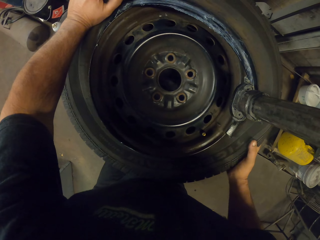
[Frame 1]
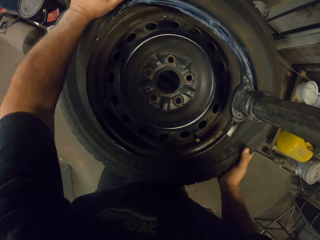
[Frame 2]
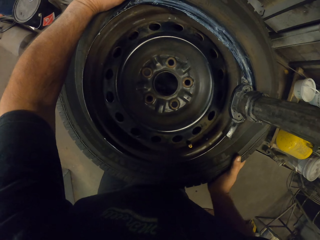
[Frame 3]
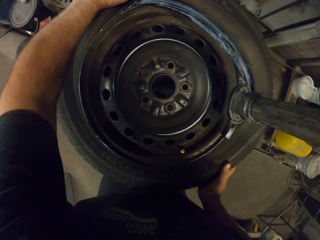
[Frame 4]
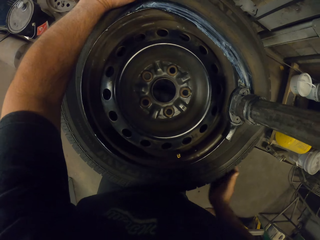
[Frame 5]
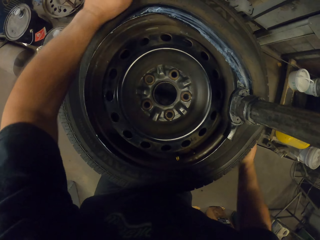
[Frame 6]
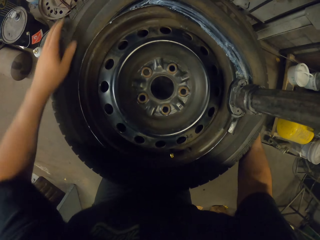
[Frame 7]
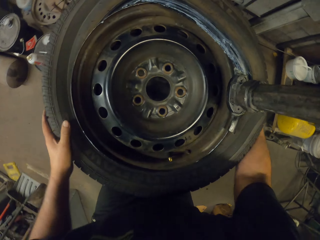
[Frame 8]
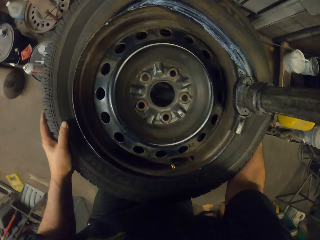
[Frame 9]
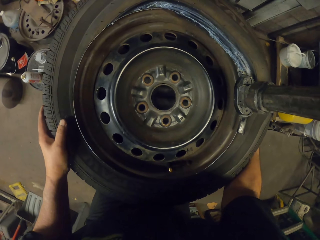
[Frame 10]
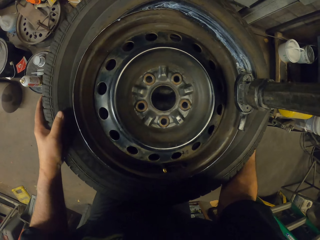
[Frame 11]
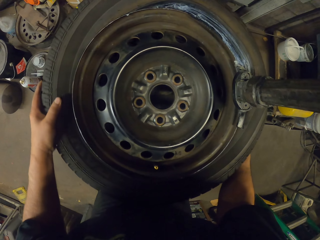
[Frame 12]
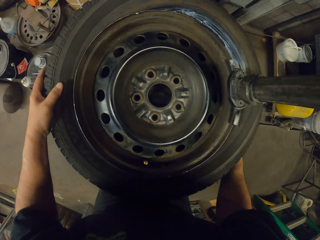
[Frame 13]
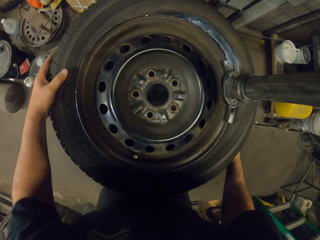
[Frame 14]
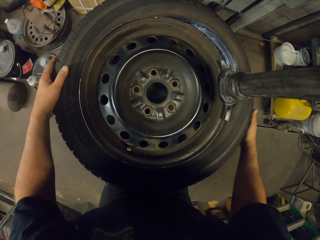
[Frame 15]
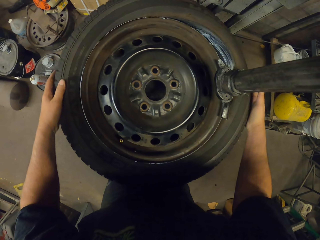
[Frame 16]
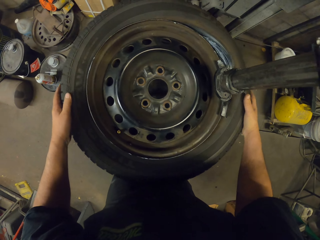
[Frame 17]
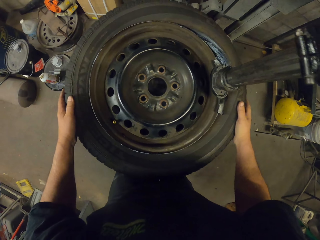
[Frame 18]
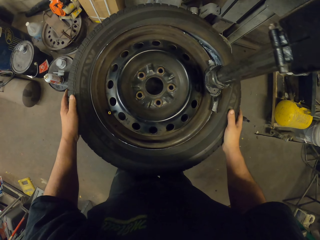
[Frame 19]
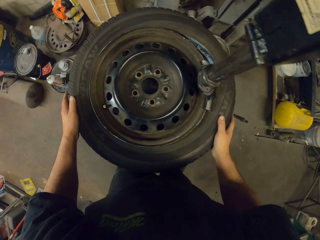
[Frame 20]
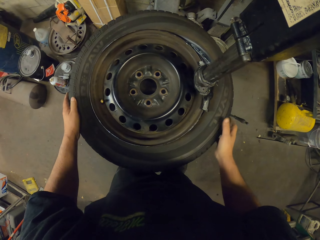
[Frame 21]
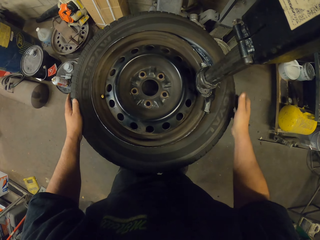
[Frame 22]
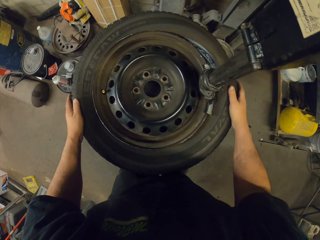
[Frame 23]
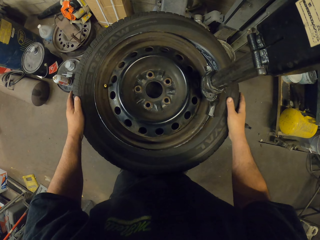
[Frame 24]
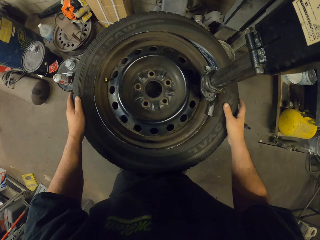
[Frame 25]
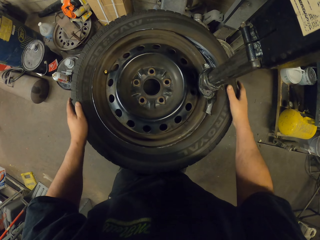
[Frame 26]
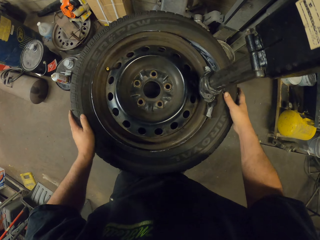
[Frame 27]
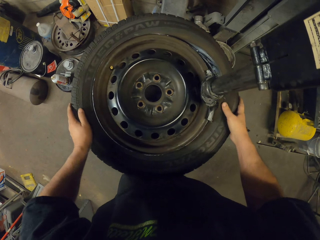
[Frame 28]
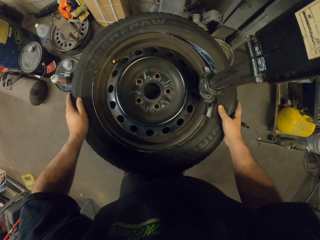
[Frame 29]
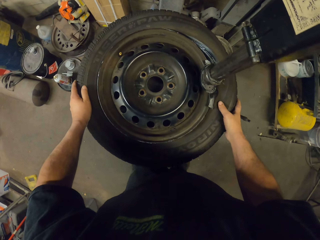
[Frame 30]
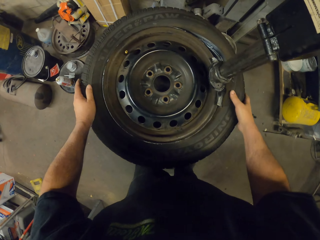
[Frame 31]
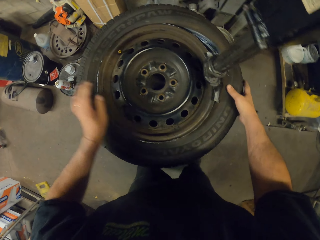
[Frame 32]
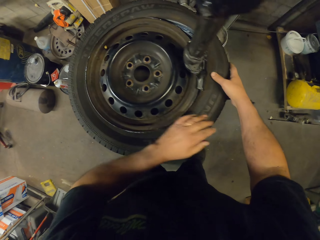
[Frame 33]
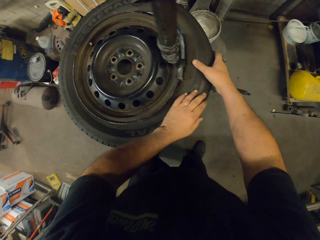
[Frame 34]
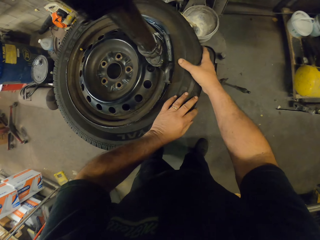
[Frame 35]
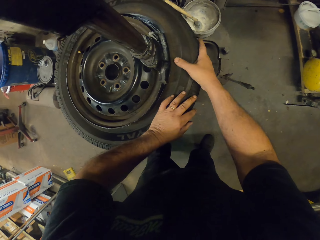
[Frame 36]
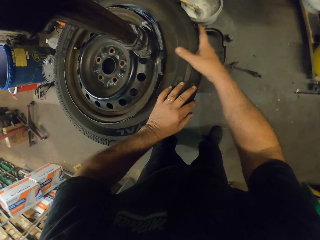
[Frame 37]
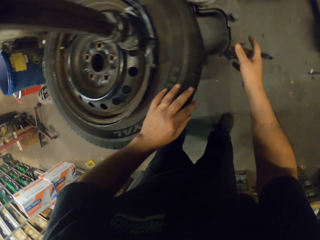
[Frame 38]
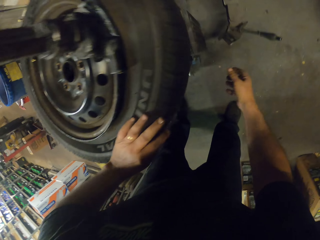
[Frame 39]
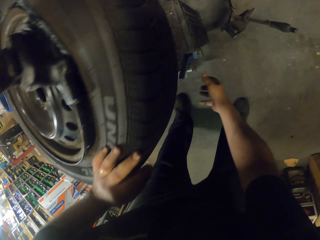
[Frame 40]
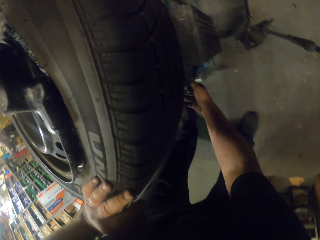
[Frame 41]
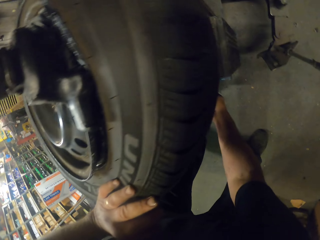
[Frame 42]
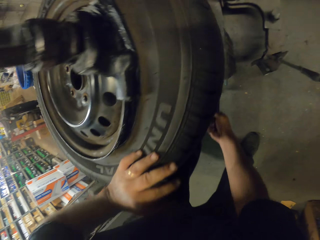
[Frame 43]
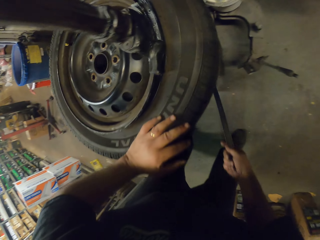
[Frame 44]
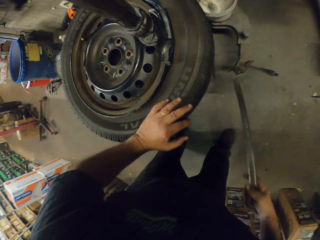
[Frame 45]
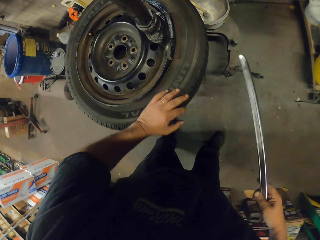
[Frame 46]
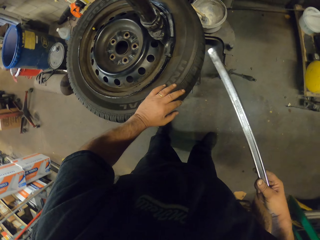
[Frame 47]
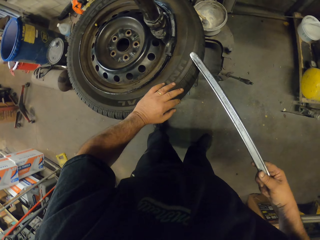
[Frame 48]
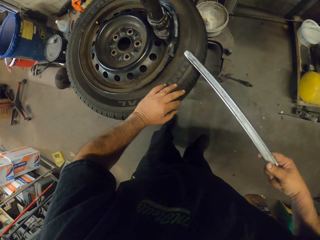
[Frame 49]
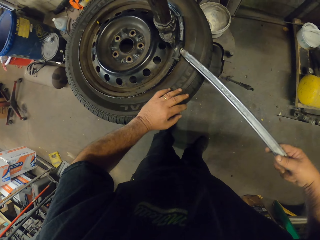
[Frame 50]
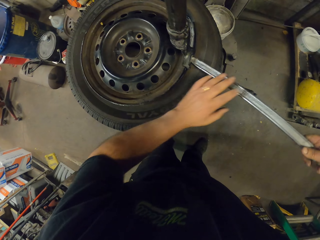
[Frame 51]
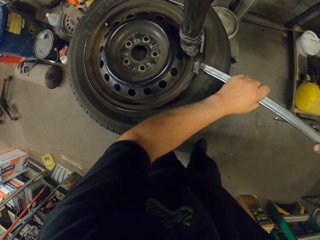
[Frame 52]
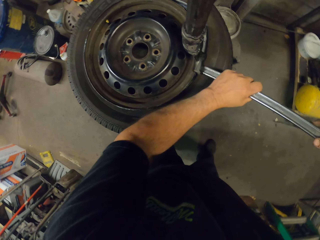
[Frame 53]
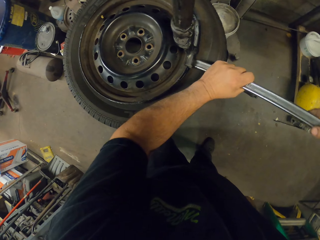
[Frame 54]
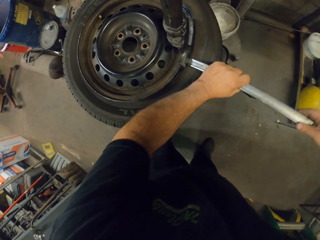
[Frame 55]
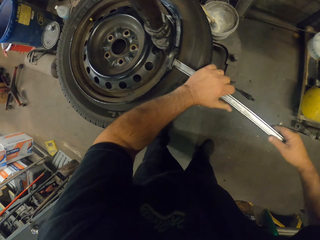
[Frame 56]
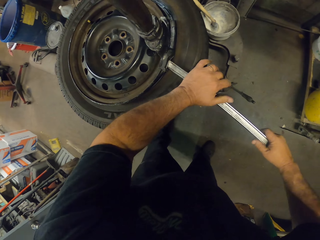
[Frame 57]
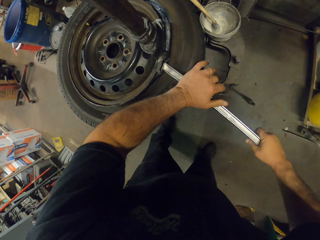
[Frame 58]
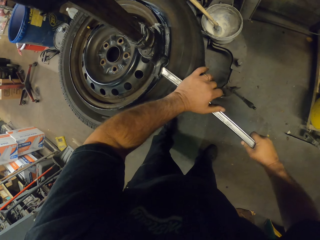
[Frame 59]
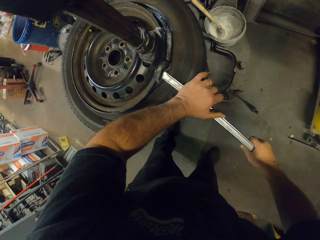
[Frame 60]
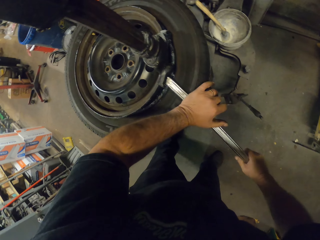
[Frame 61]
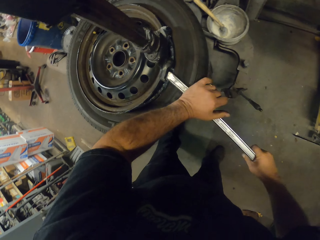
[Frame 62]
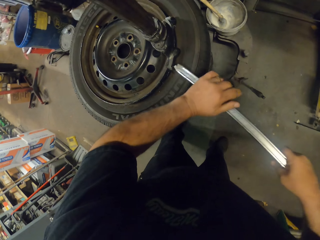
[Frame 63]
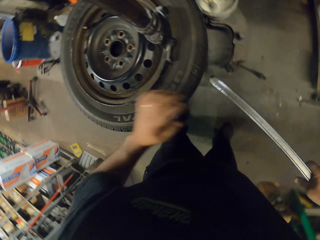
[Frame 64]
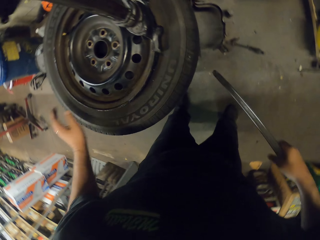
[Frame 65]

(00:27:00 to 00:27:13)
The camera wearer picks up a wrench on the floor. They insert the wrench in the wheel.

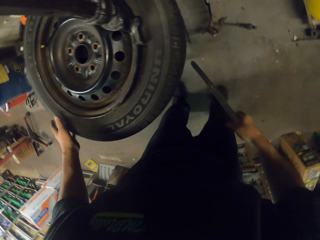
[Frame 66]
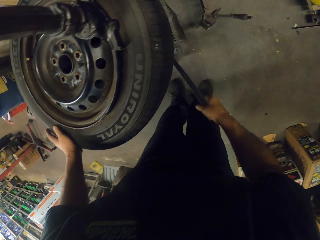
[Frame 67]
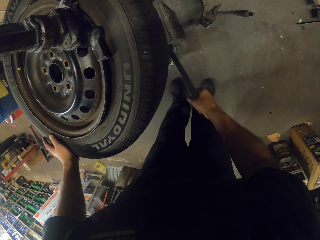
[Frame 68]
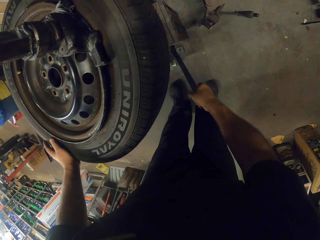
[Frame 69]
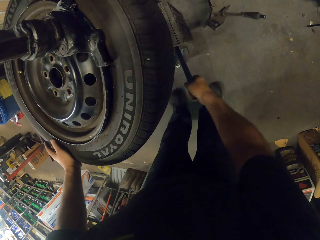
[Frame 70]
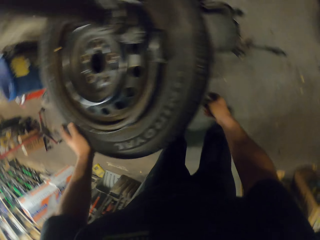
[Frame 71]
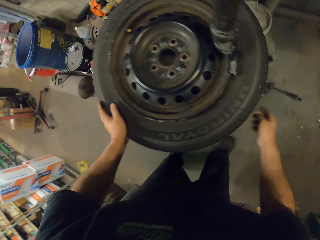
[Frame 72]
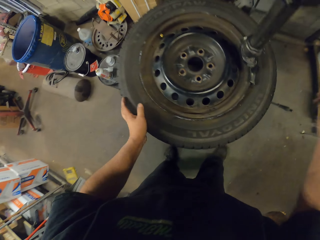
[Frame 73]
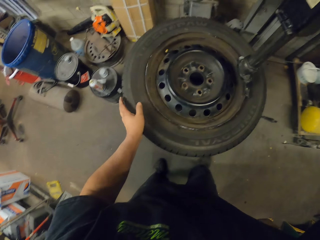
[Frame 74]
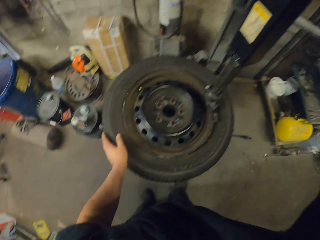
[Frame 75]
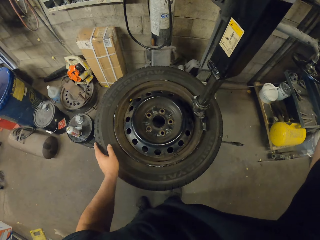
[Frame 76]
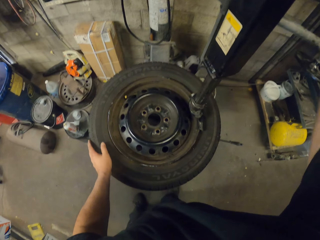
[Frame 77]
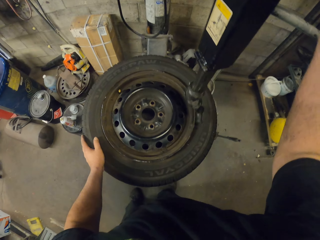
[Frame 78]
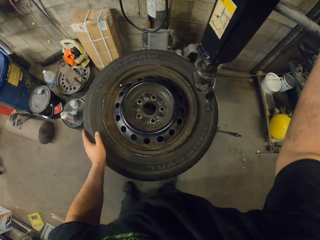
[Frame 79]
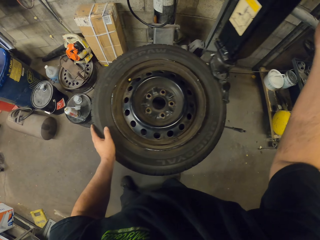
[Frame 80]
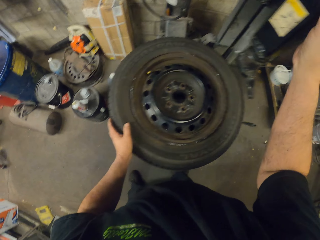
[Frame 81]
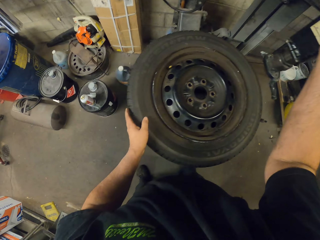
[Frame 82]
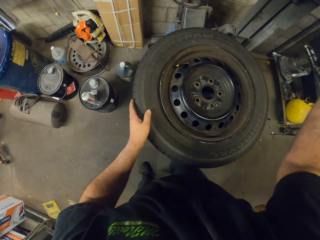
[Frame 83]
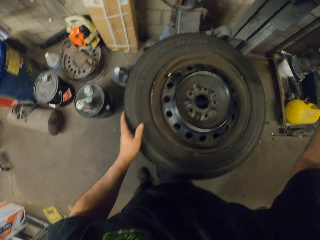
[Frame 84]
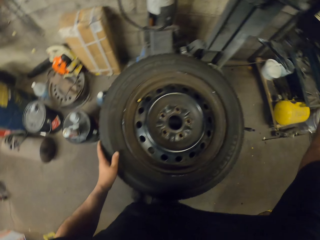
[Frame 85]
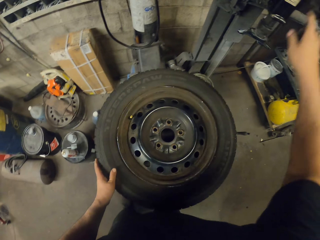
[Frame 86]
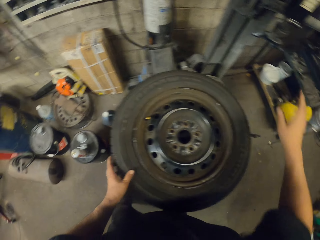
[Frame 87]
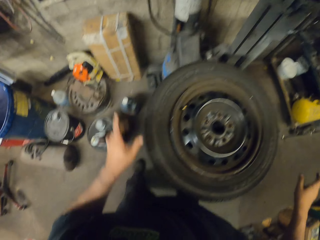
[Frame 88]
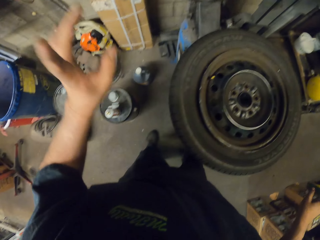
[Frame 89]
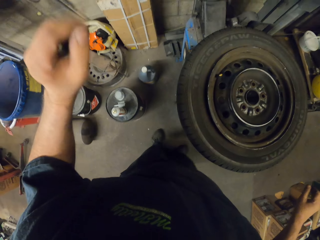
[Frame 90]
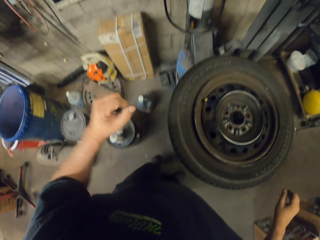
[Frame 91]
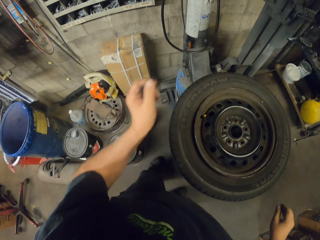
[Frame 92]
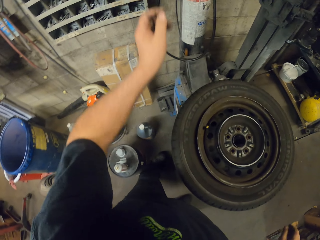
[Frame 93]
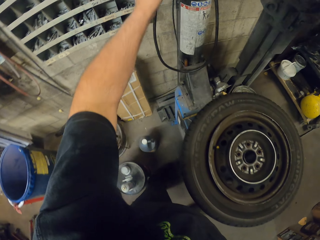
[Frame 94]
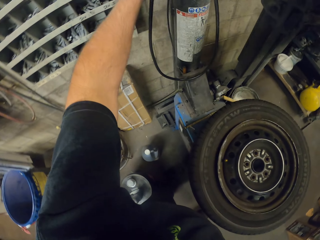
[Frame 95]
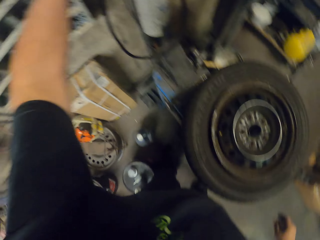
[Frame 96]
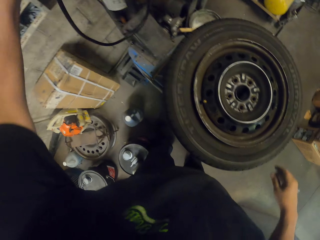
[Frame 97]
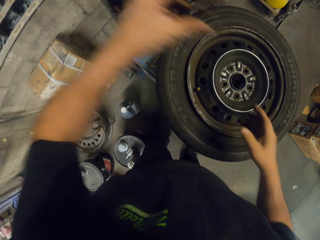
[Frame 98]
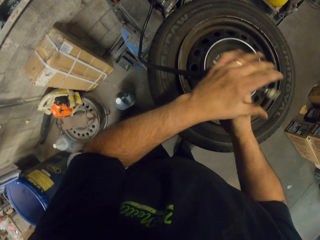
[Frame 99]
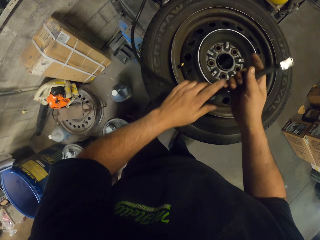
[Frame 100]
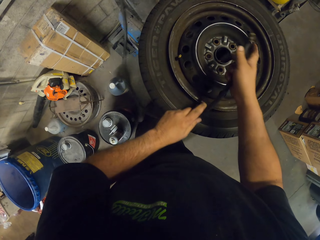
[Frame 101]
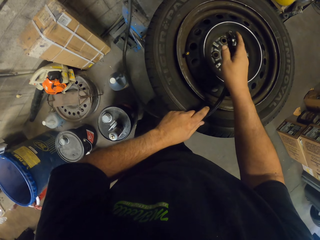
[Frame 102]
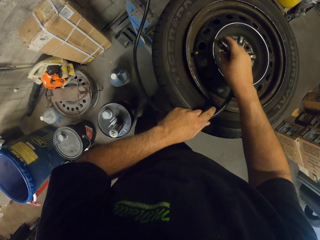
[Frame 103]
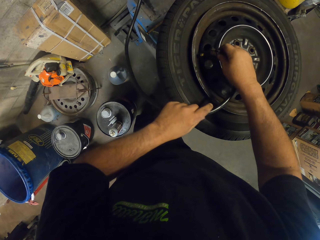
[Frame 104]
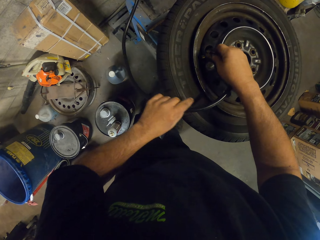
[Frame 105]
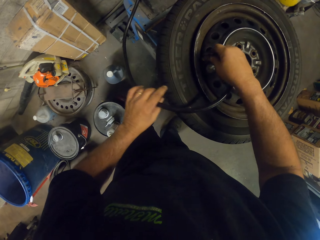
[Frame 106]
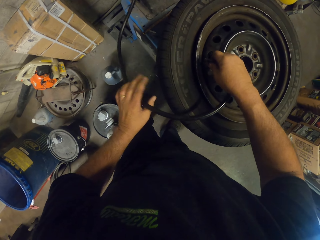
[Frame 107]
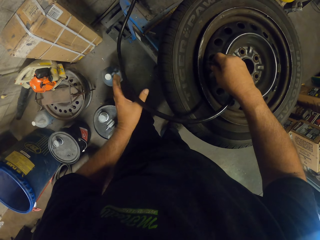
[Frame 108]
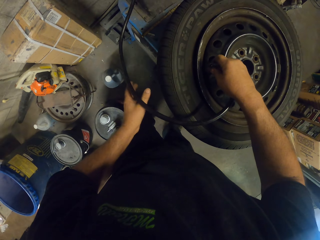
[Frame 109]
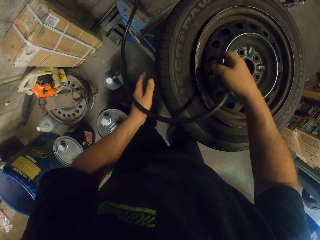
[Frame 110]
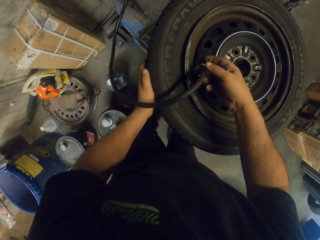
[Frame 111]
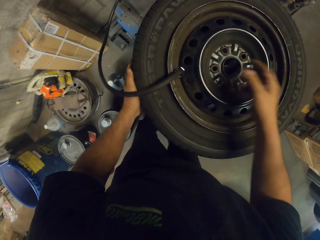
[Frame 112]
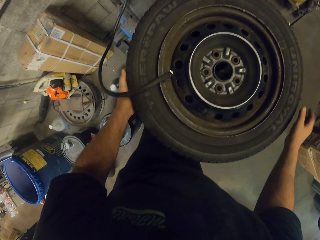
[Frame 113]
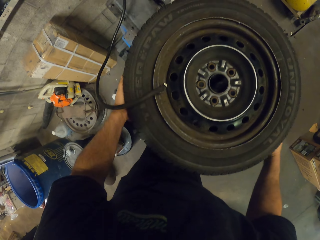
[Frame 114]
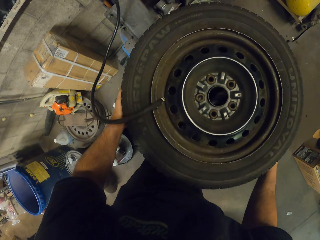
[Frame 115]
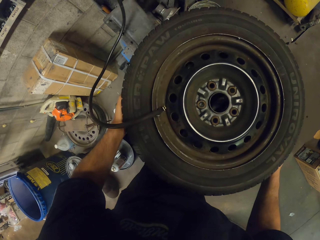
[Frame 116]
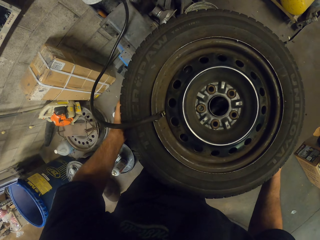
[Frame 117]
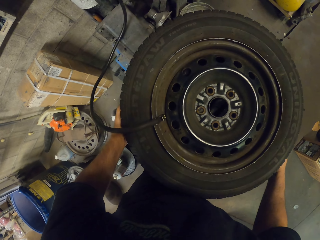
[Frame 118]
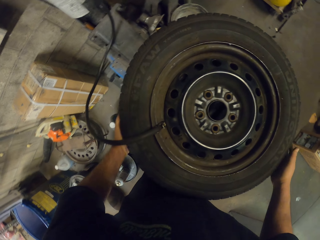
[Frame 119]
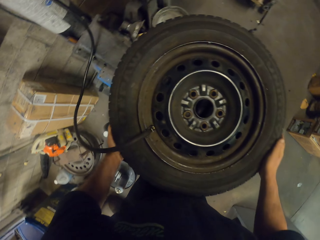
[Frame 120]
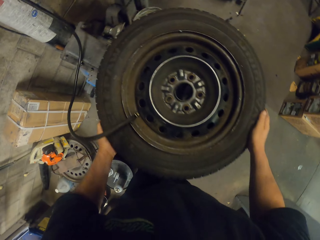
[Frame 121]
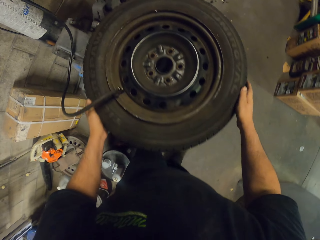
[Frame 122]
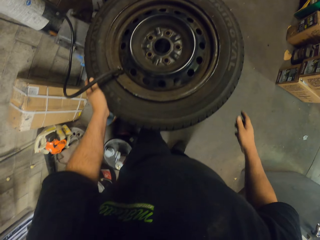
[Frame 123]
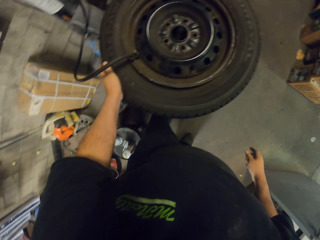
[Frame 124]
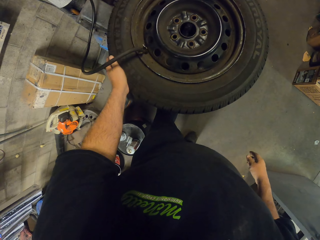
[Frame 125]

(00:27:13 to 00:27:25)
The camera wearer puts the wrench on the floor. They remove a wheel balancing machine on the wheel. They lift the wrench. They remove the metal from the car tire. They sway the left hand. They pick up an air pump or air hammer. They insert the air pump in the rim. They pump air into the car tire with the air hammer.
